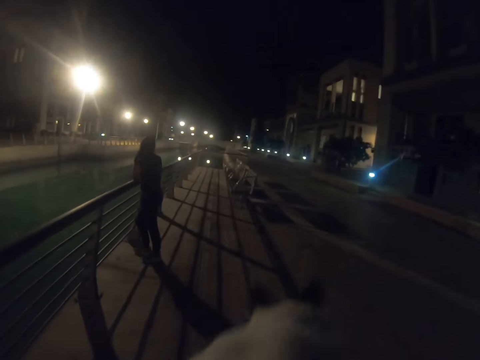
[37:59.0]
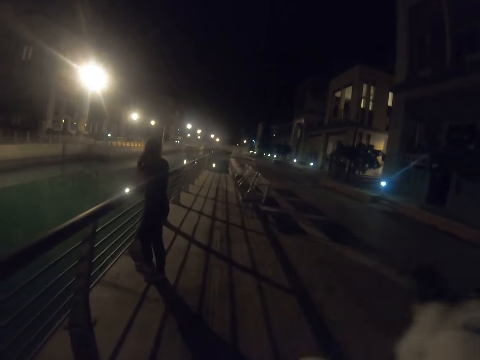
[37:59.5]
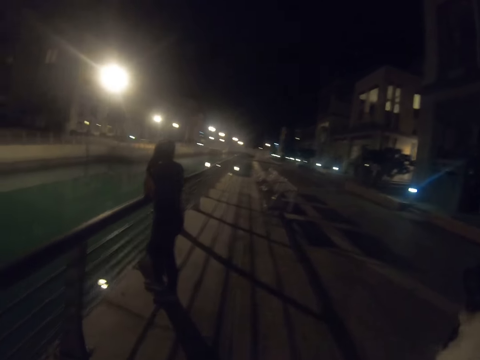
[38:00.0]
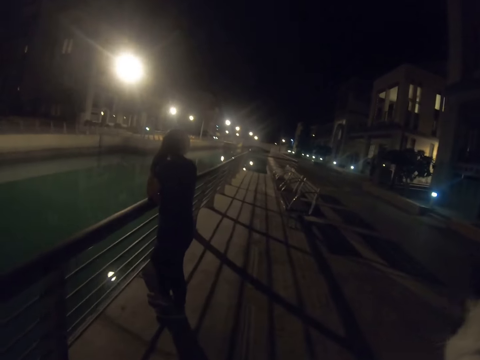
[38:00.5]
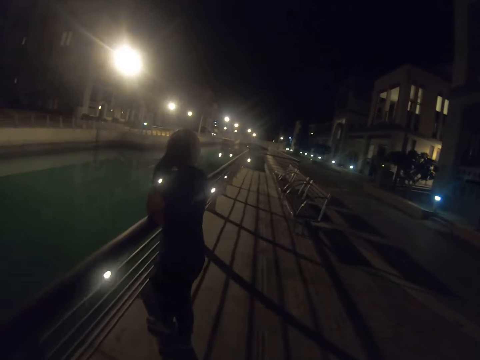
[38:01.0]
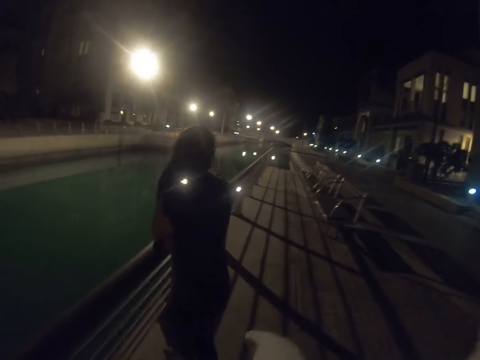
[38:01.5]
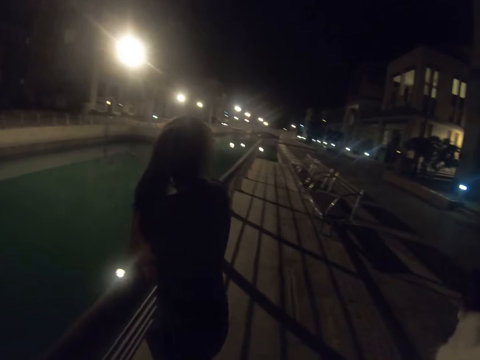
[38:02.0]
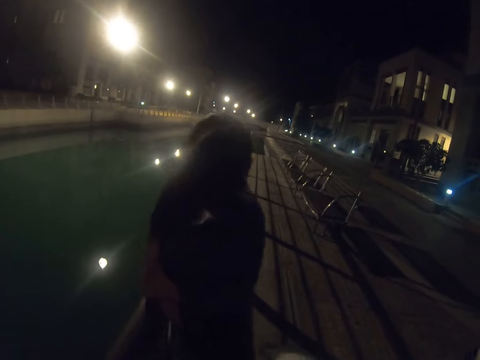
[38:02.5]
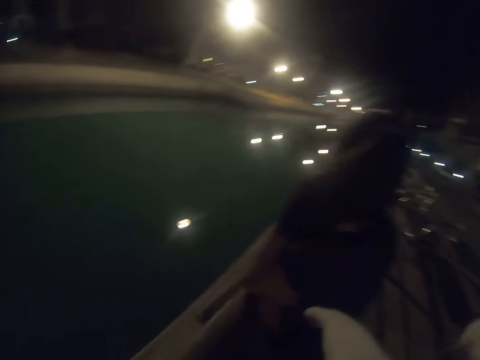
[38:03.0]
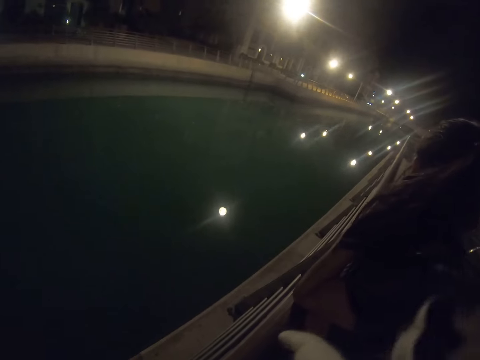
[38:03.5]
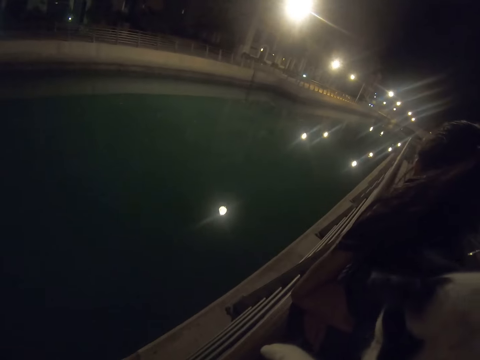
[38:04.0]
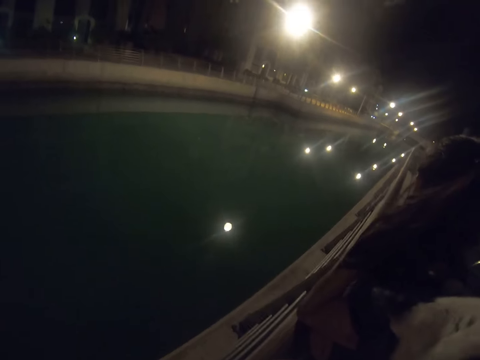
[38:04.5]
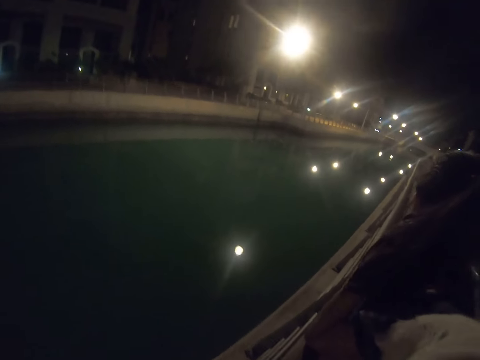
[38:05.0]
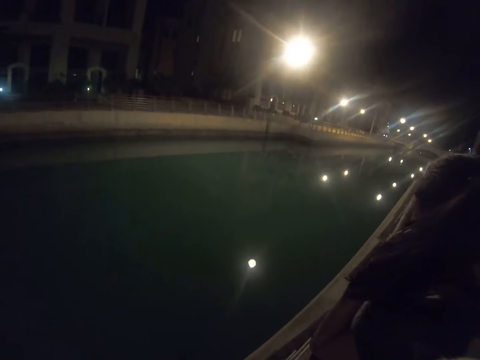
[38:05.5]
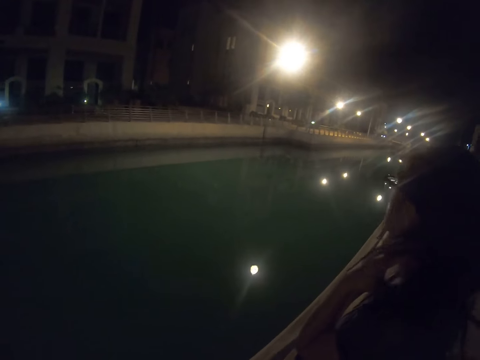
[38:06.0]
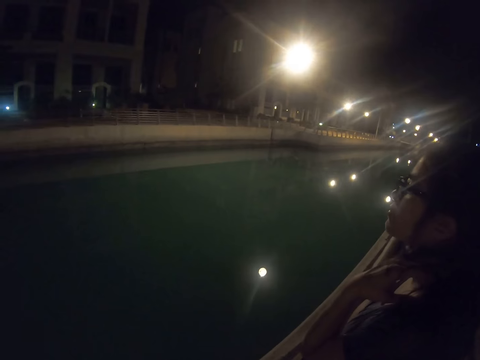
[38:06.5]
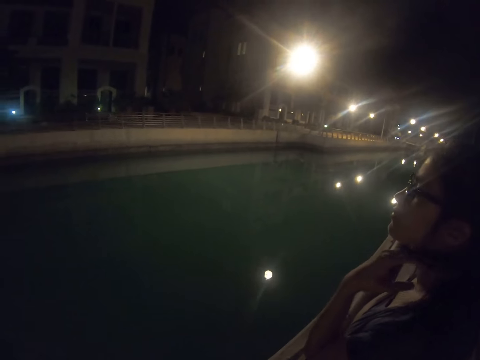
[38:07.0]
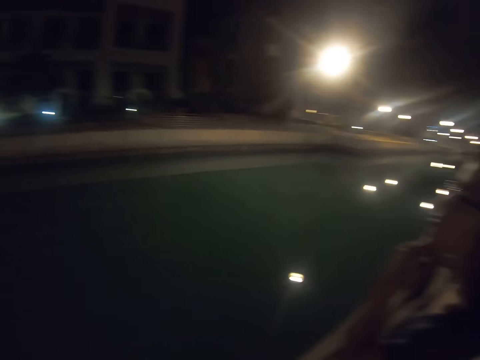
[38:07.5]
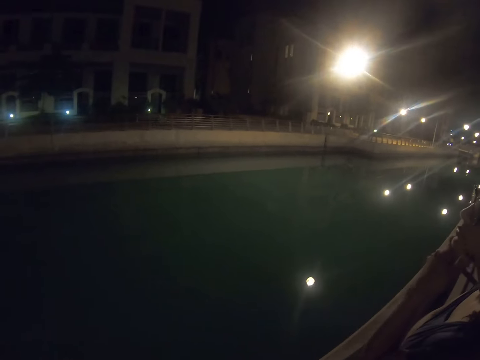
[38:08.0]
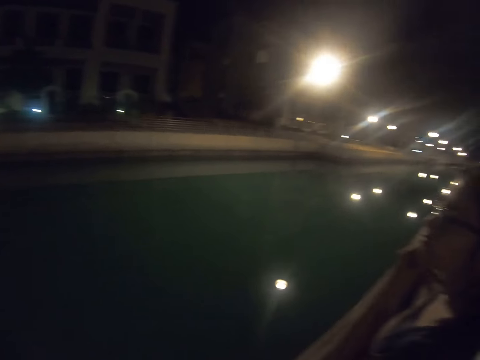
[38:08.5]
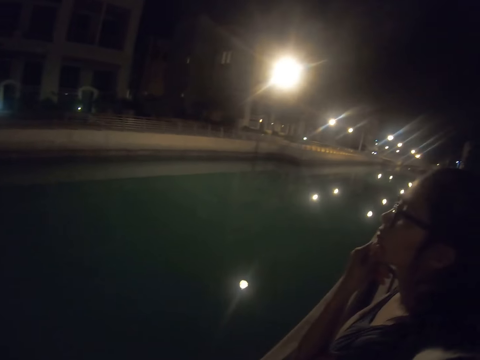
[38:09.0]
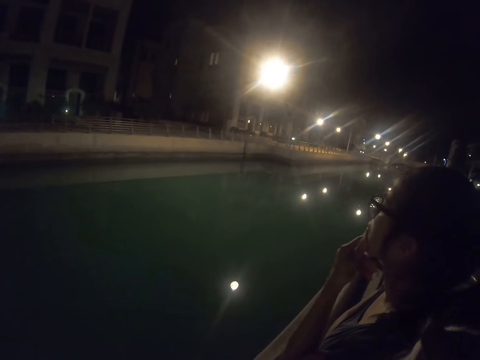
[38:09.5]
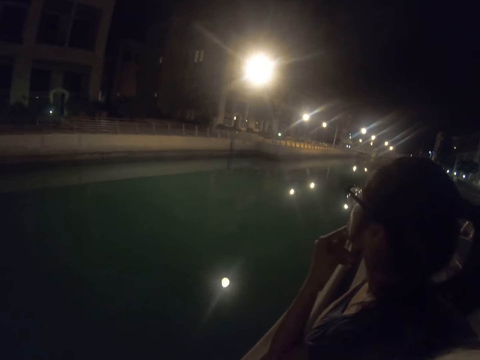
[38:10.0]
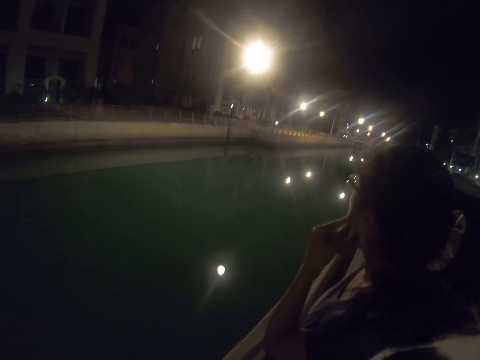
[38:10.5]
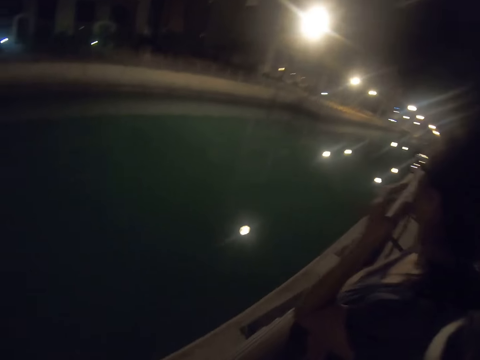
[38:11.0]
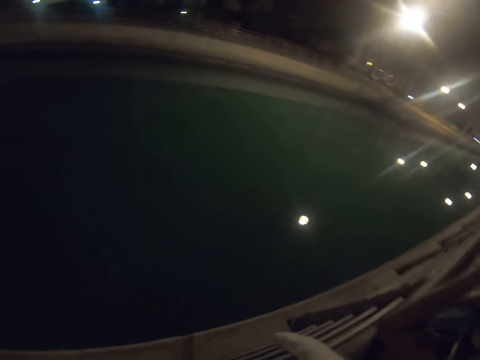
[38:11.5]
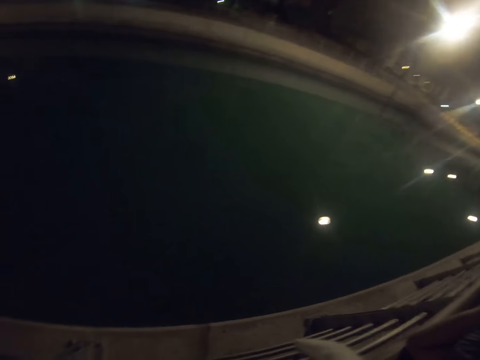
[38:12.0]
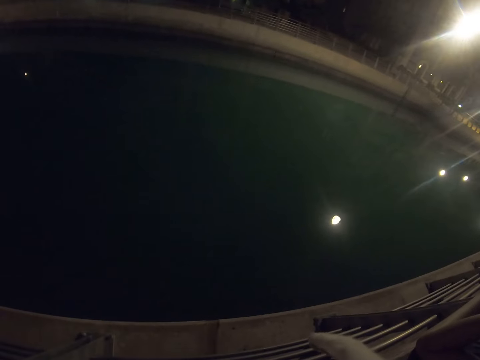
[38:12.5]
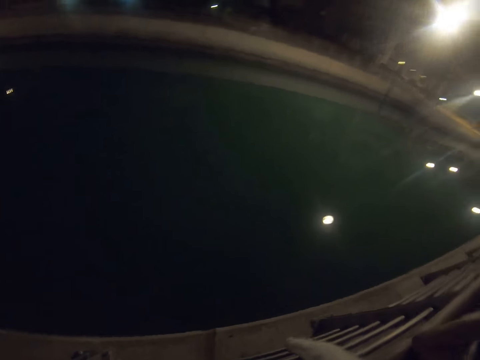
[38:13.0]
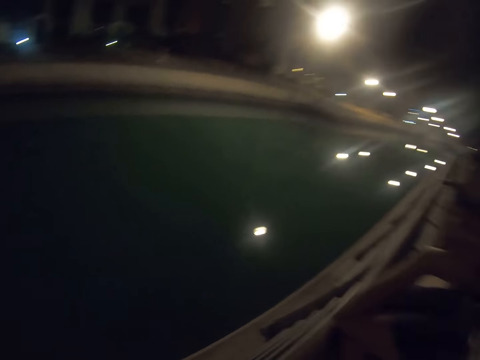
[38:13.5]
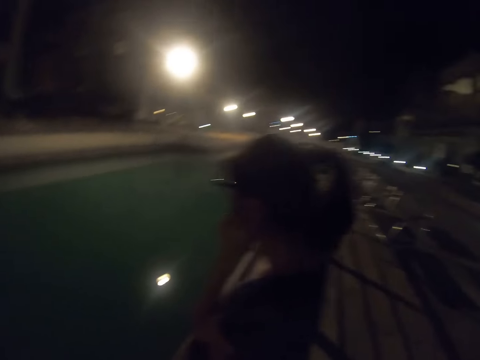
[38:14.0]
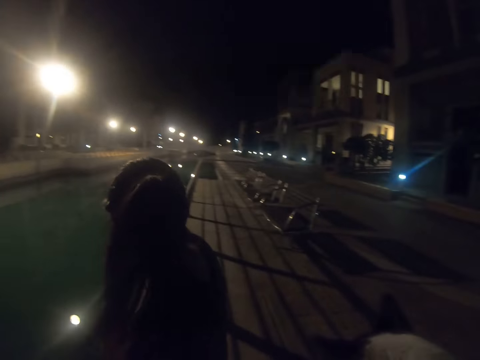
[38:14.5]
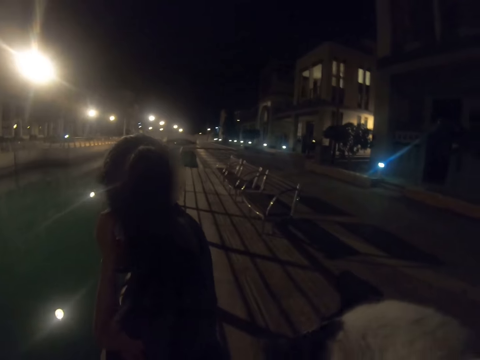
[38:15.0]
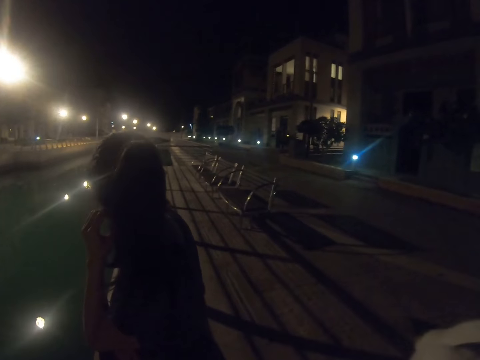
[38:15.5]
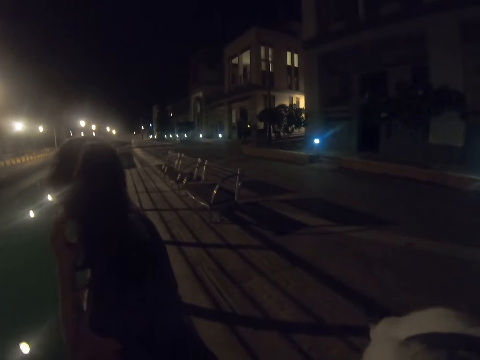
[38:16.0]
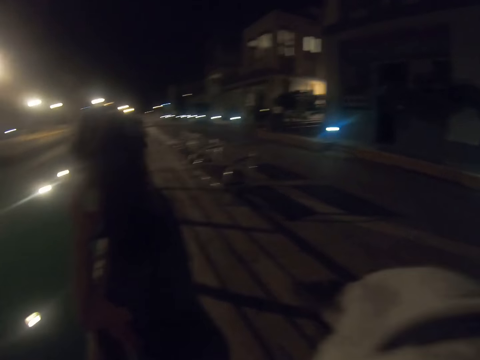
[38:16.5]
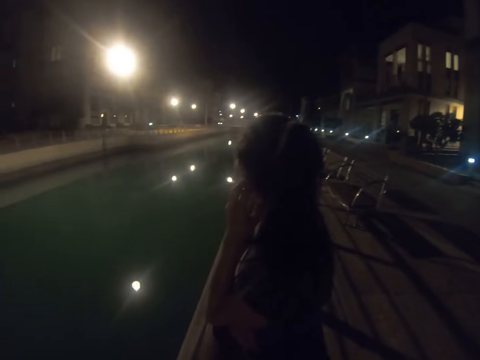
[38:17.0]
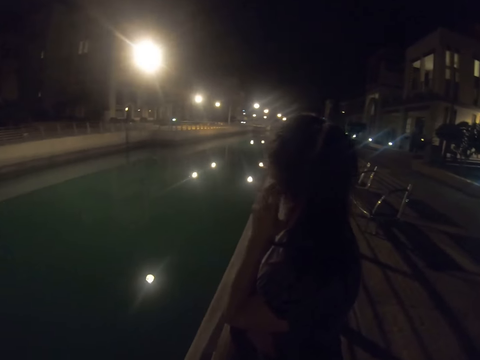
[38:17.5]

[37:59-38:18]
The camera wearer turns around. They look around. They hold a chin. They look around.

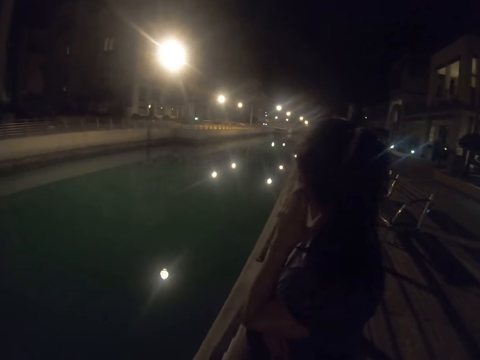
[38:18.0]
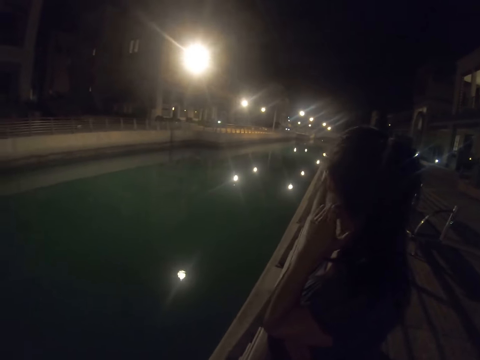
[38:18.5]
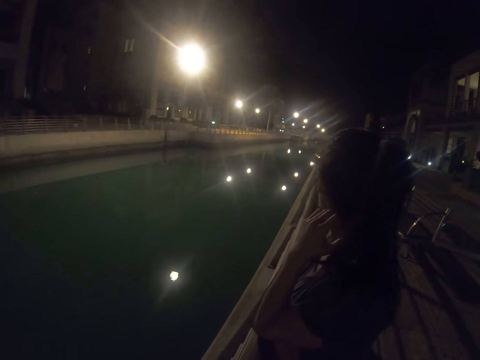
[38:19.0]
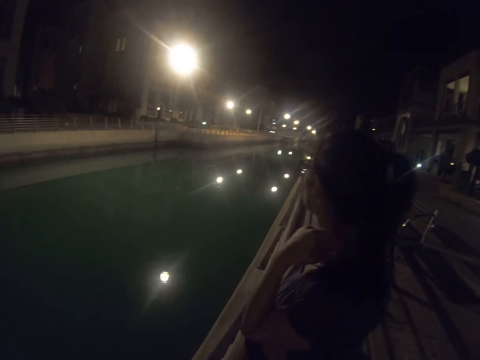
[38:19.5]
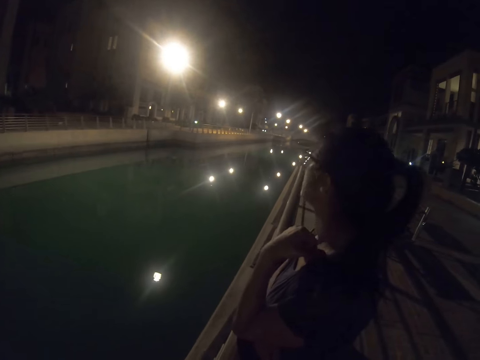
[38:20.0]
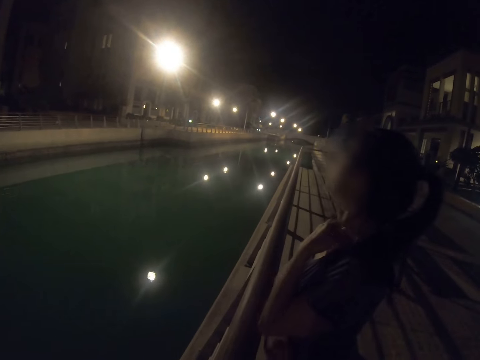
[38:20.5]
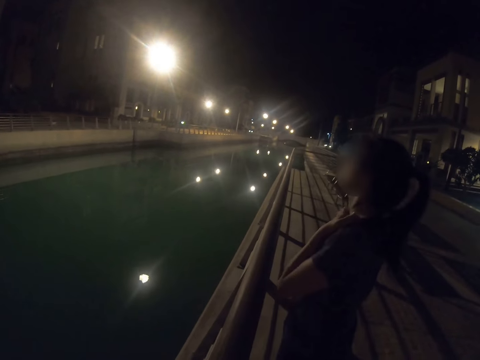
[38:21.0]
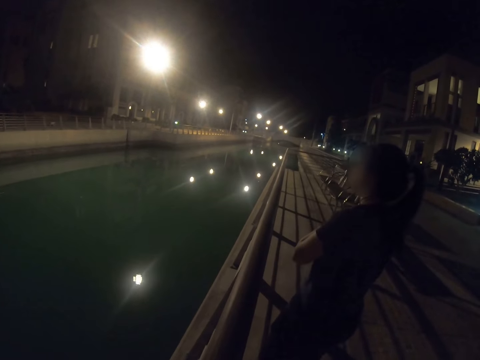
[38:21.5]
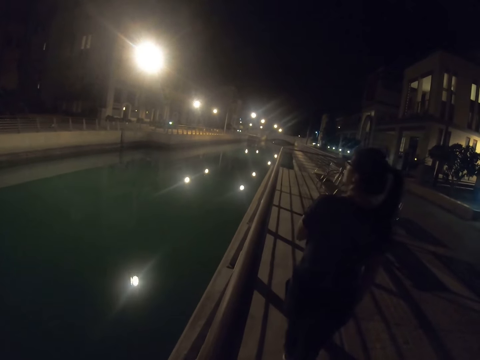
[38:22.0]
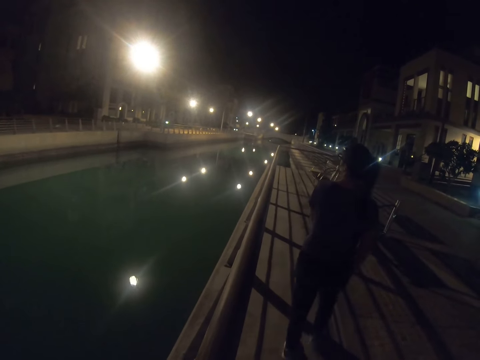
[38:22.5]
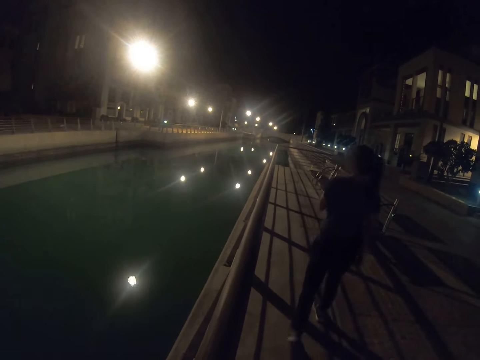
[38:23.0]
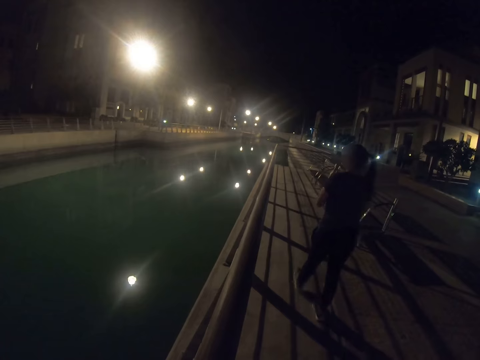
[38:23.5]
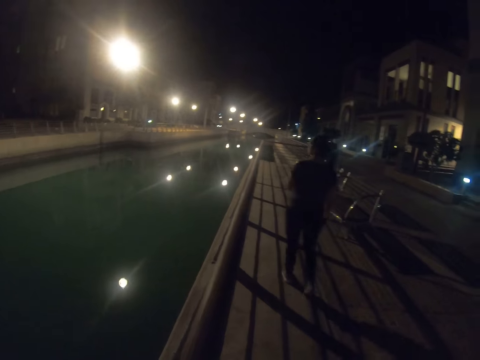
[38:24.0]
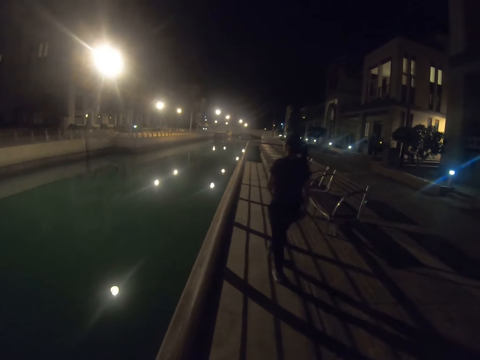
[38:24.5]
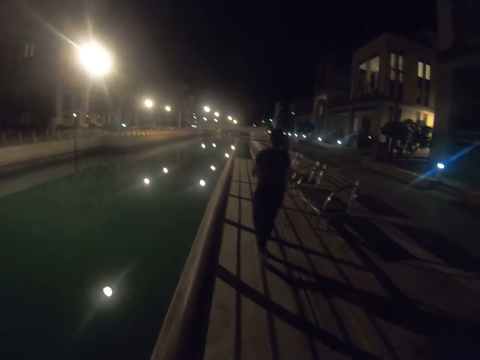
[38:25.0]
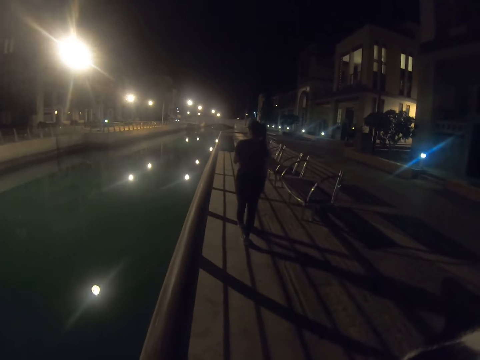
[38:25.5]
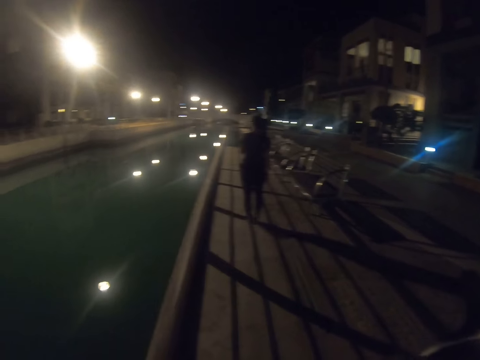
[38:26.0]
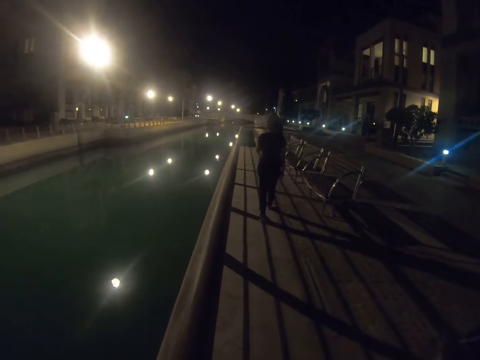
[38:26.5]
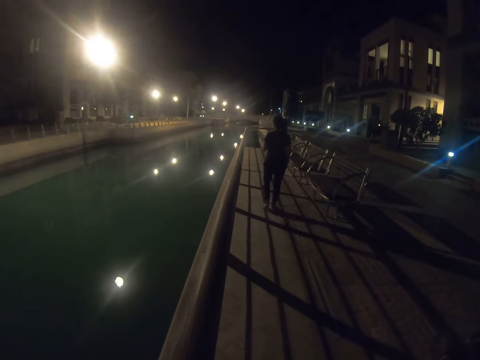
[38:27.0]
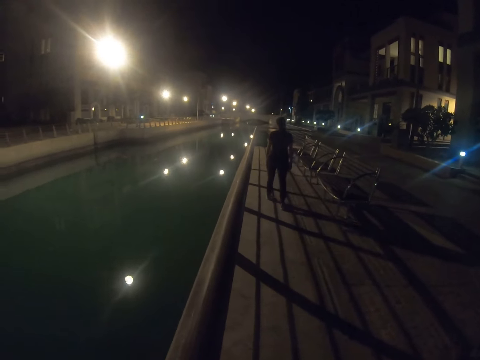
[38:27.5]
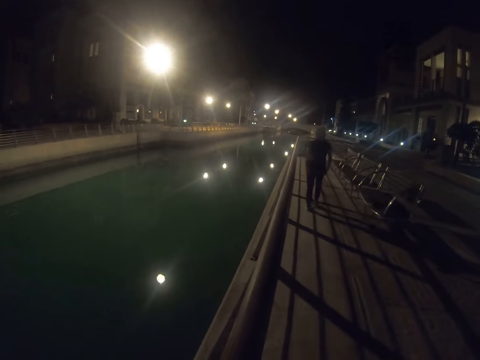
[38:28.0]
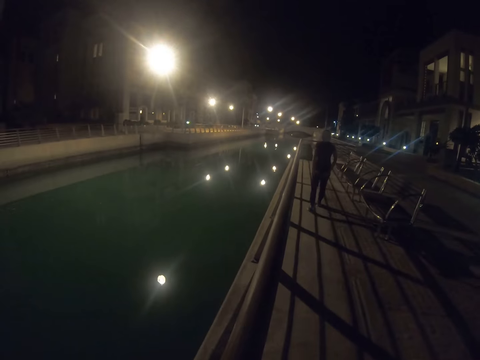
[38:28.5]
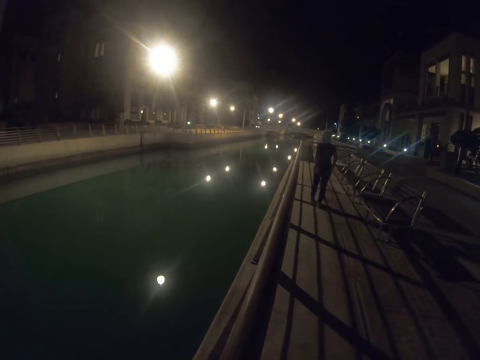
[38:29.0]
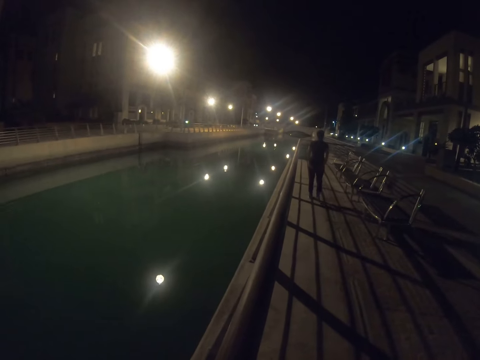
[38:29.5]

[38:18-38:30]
The camera wearer walks around.
